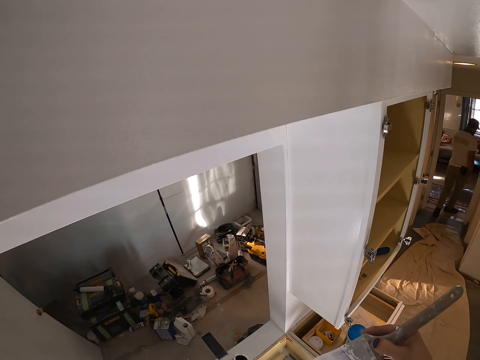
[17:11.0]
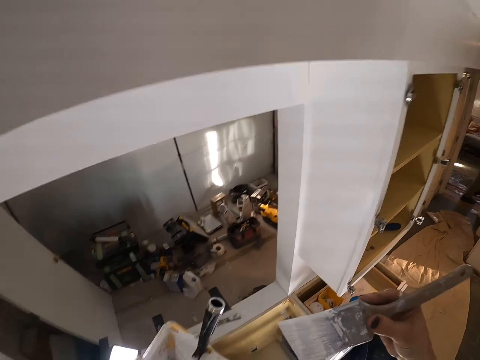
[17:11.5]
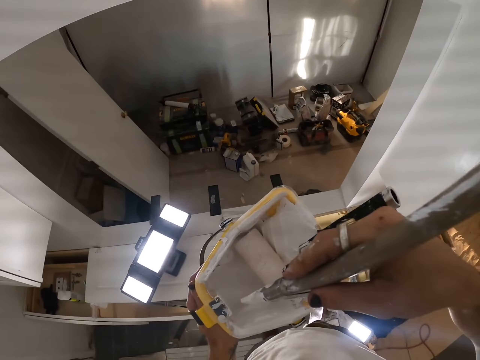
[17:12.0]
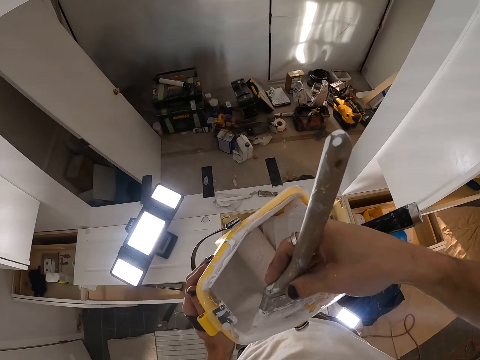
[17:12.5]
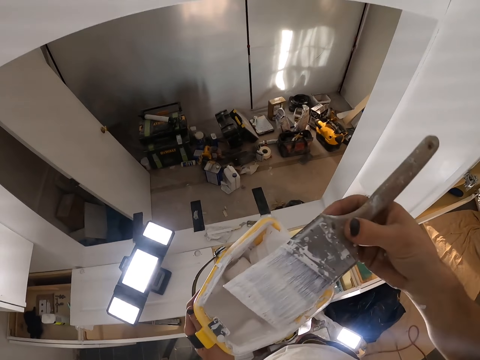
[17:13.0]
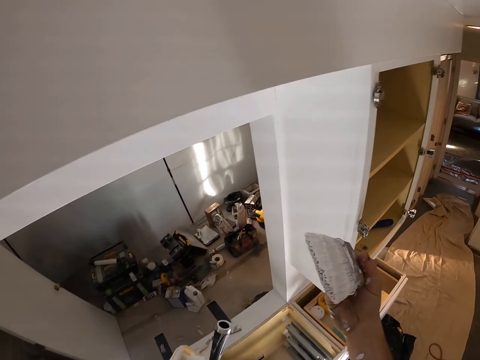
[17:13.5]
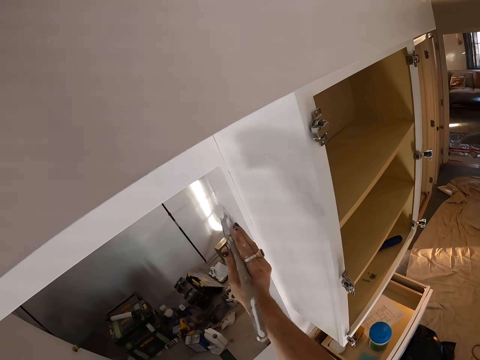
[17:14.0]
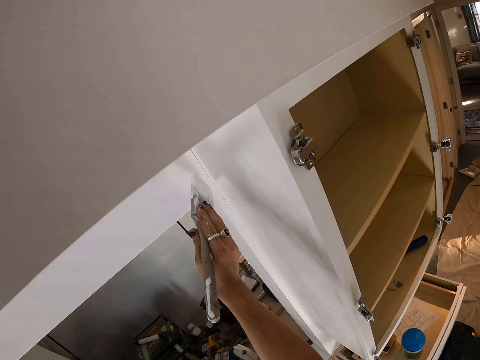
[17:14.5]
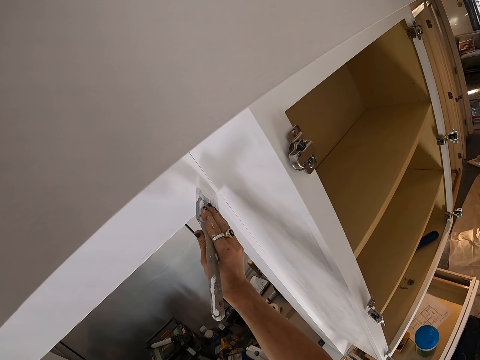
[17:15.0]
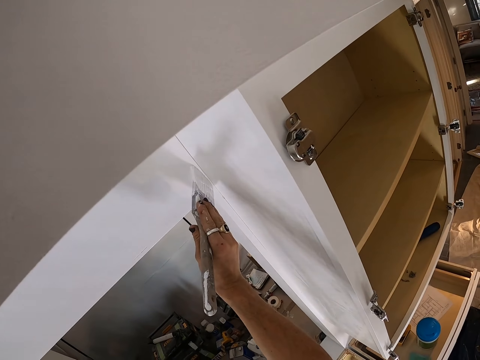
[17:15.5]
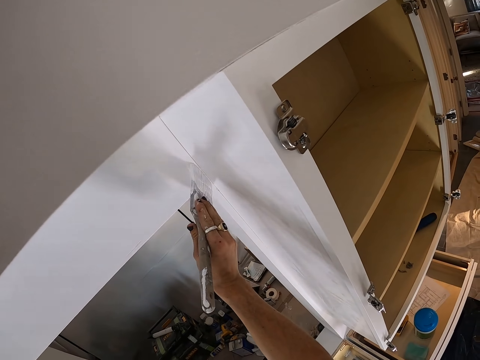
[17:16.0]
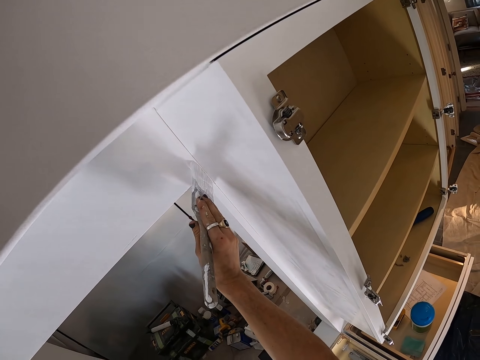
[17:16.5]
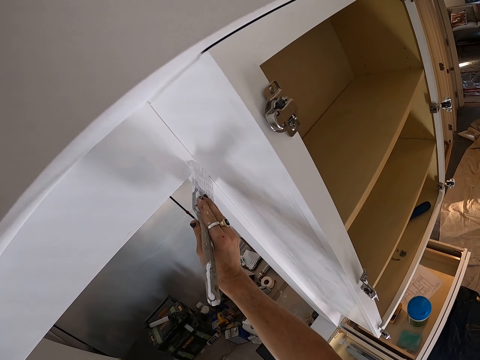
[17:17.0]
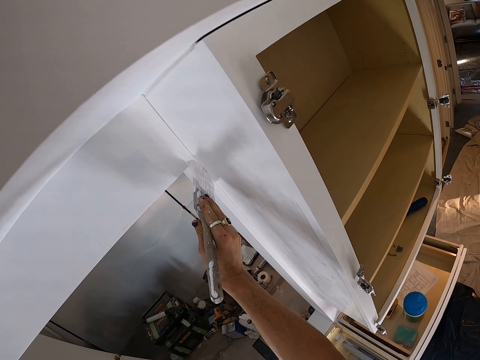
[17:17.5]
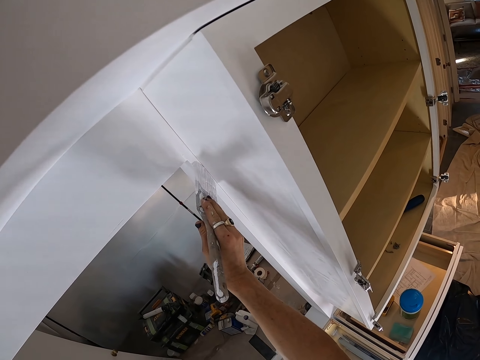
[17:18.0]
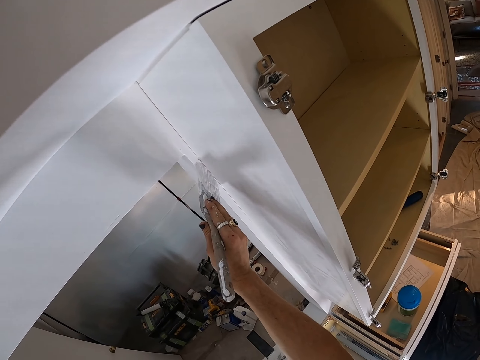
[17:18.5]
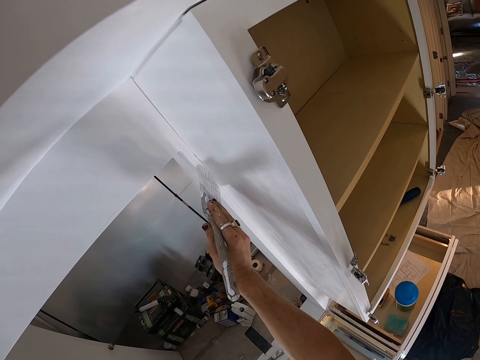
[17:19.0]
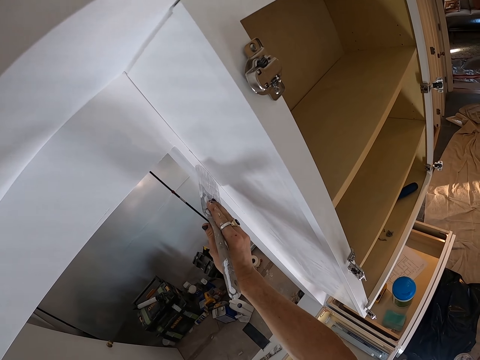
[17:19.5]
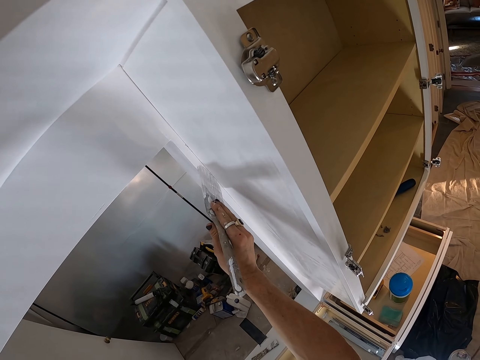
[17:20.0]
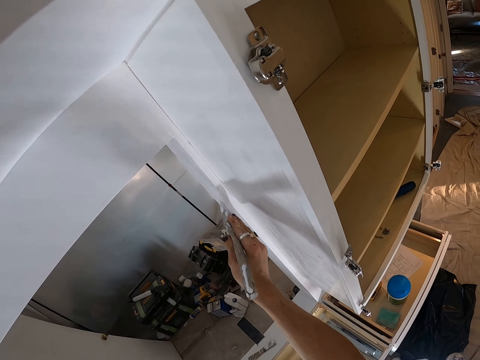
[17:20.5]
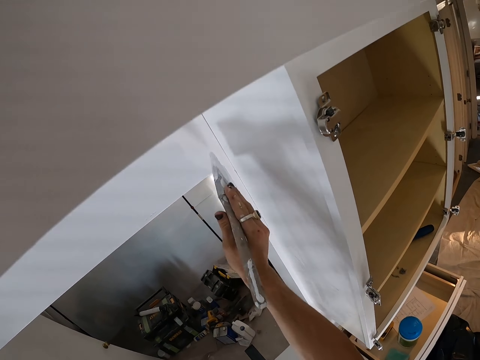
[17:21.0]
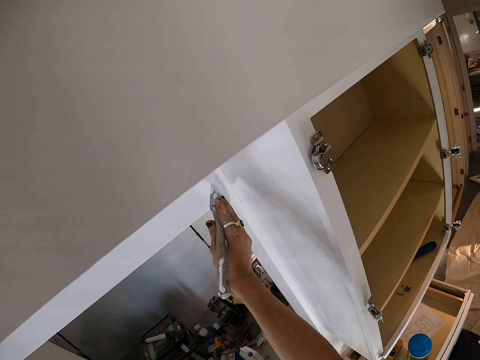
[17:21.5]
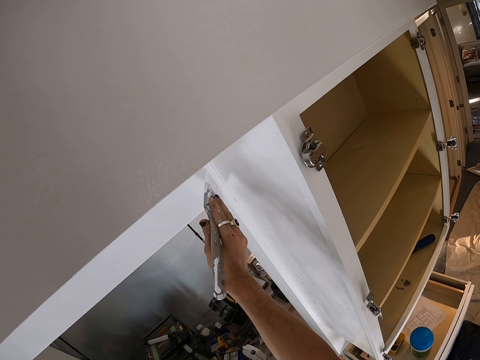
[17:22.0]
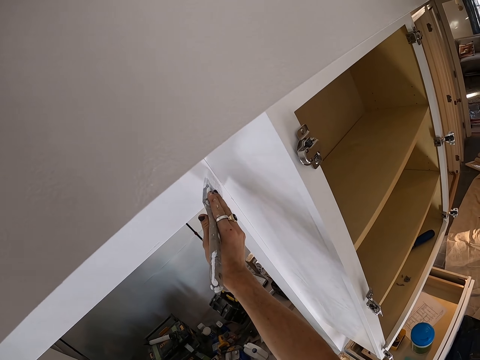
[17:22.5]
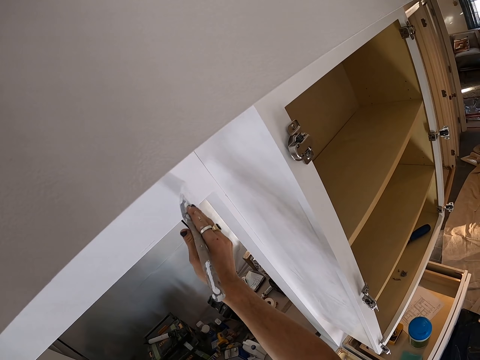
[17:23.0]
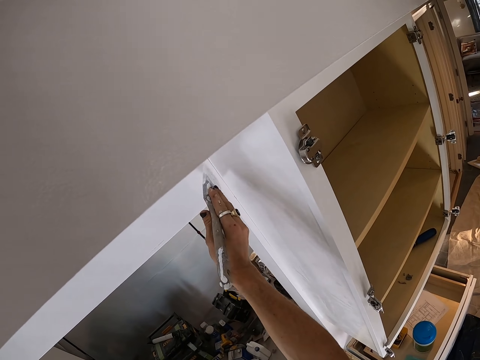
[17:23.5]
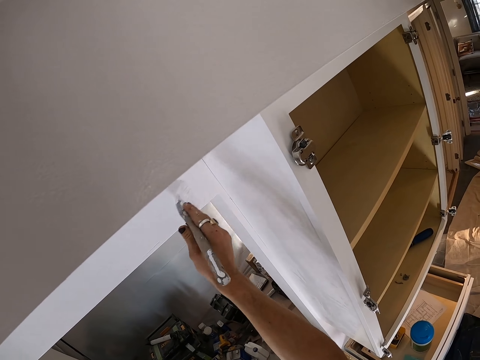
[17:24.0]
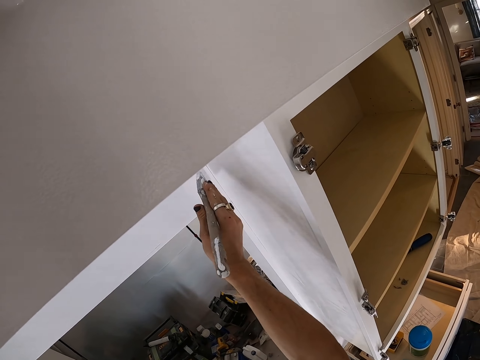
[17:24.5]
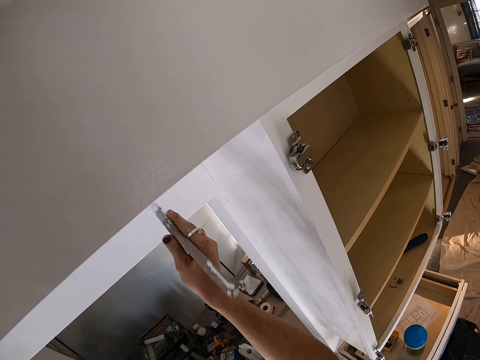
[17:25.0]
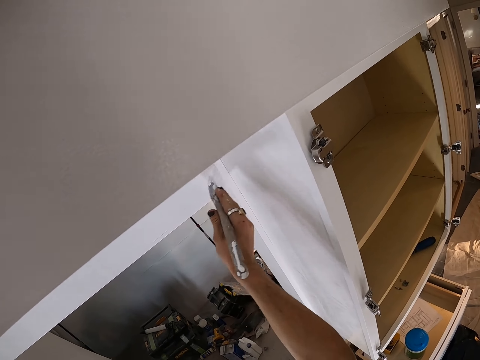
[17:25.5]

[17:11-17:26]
The camera wearer scoops paint from the paint tin. They paint the wall with a brush.

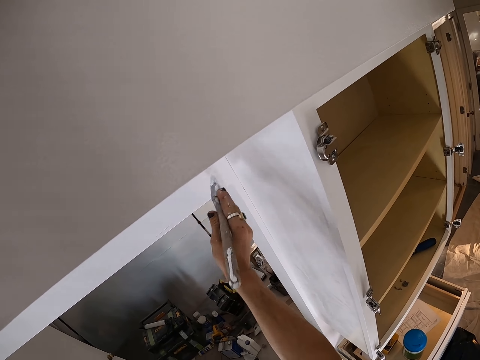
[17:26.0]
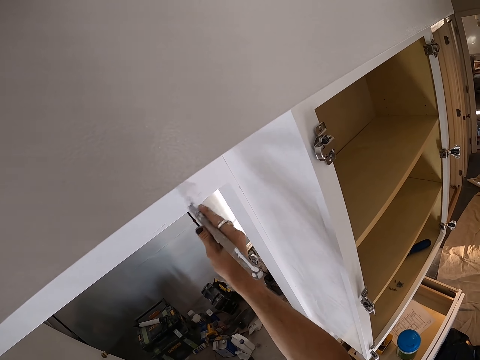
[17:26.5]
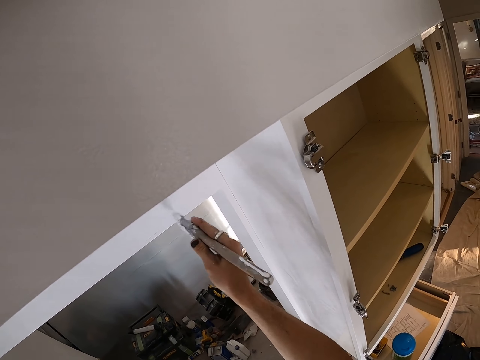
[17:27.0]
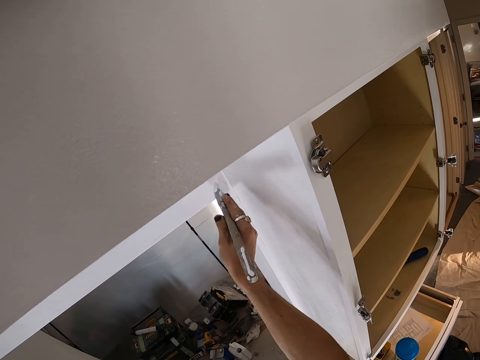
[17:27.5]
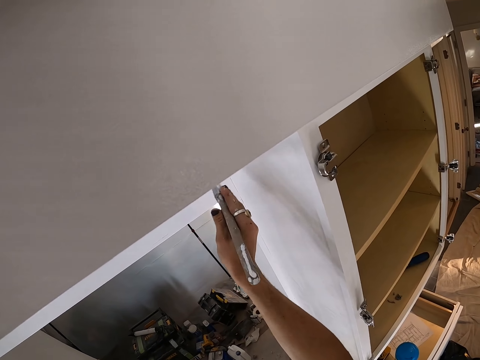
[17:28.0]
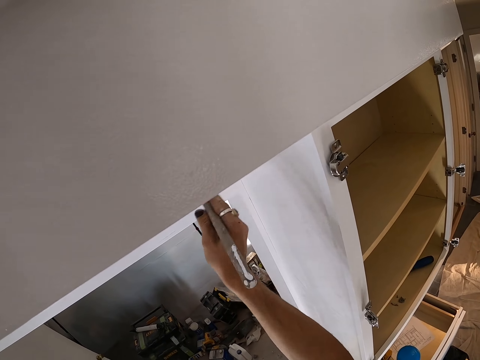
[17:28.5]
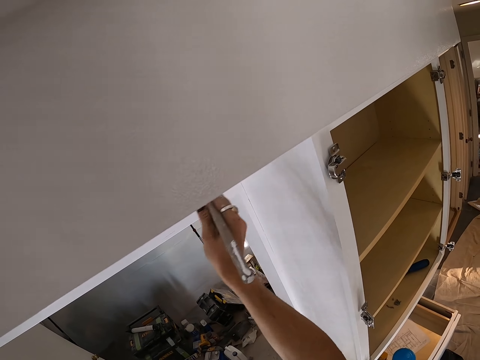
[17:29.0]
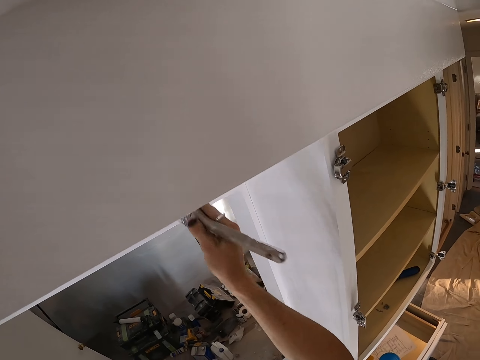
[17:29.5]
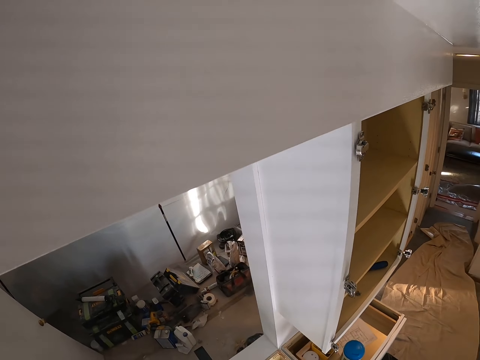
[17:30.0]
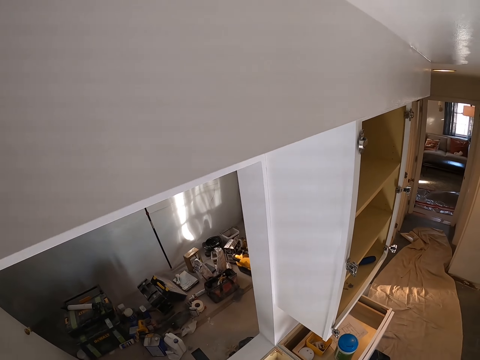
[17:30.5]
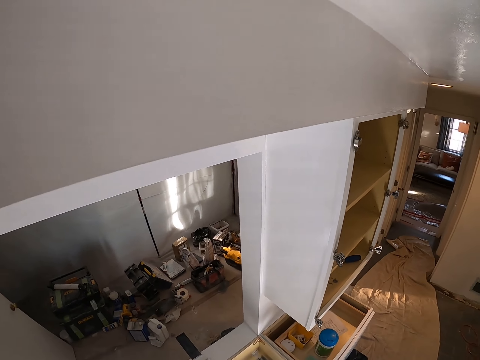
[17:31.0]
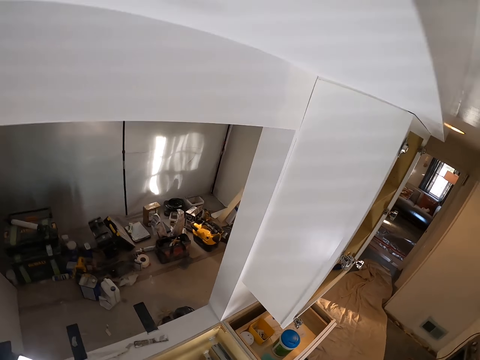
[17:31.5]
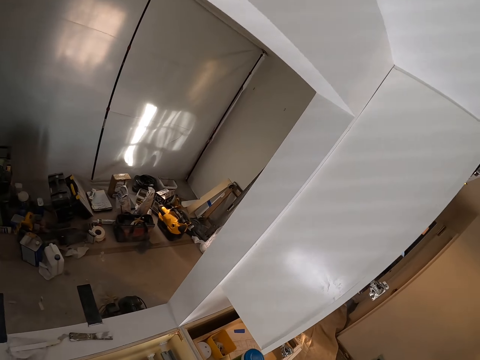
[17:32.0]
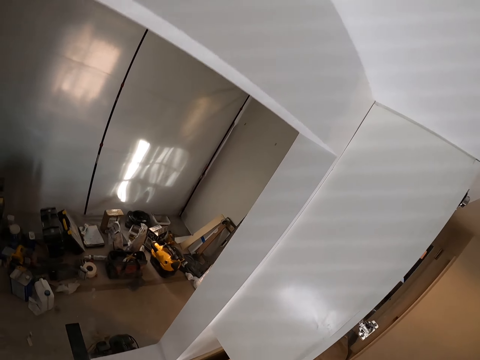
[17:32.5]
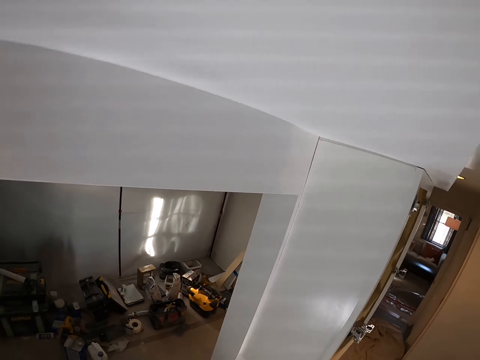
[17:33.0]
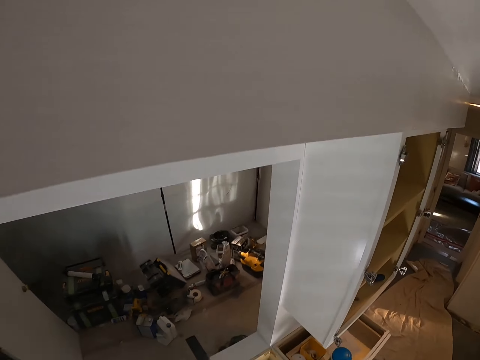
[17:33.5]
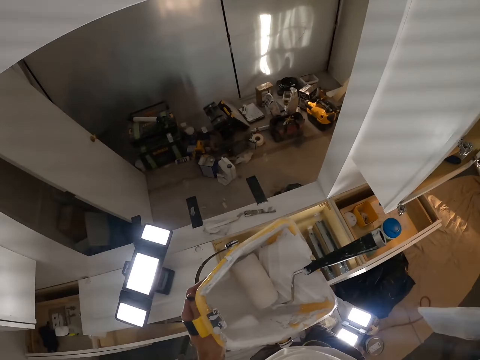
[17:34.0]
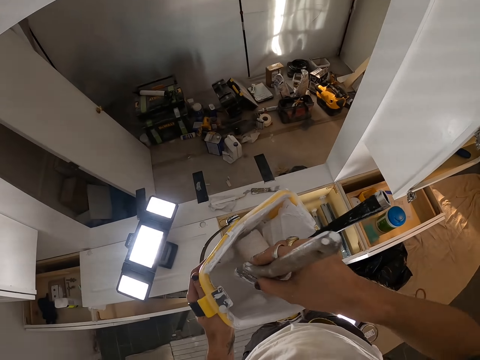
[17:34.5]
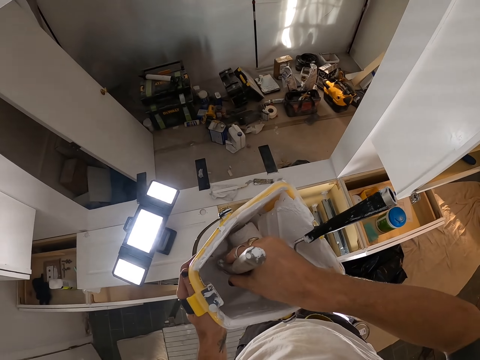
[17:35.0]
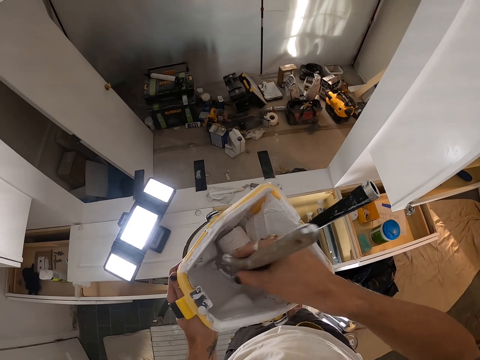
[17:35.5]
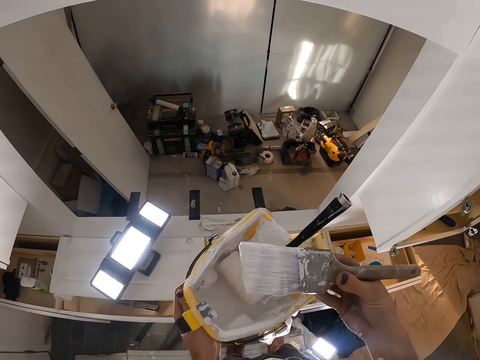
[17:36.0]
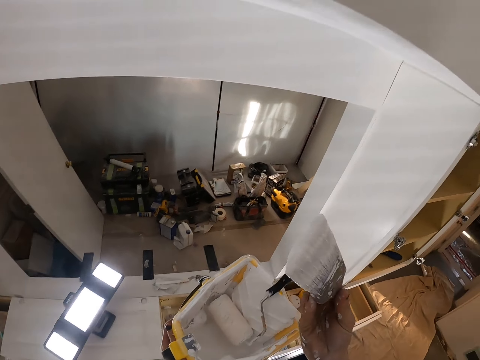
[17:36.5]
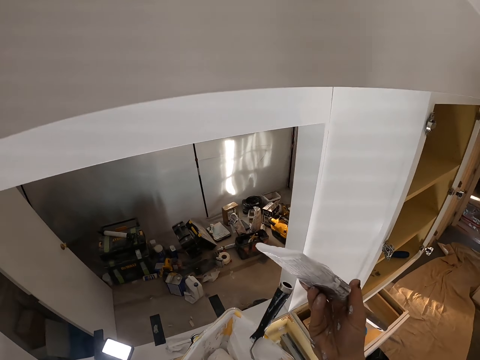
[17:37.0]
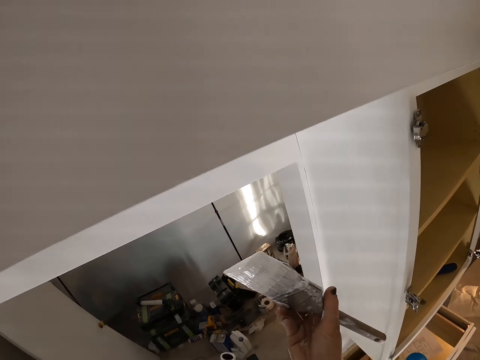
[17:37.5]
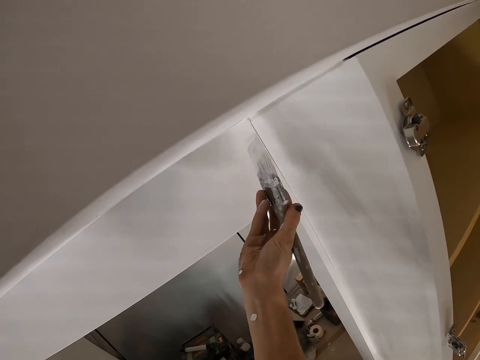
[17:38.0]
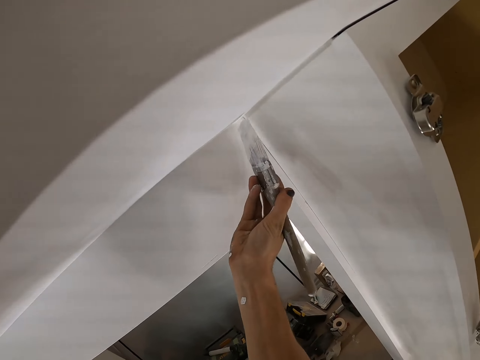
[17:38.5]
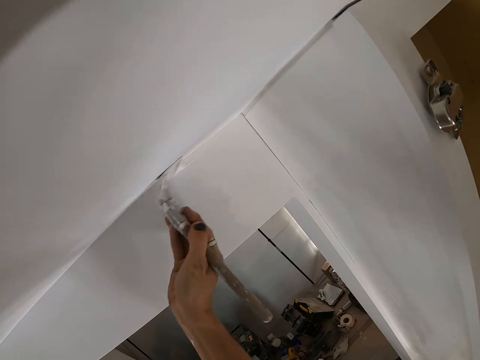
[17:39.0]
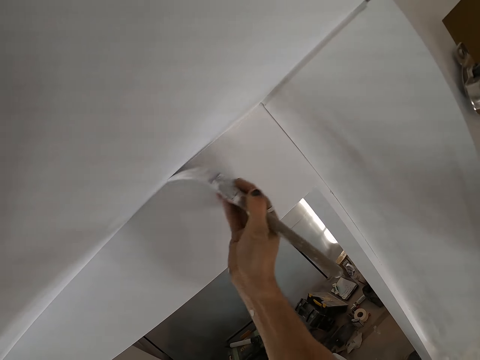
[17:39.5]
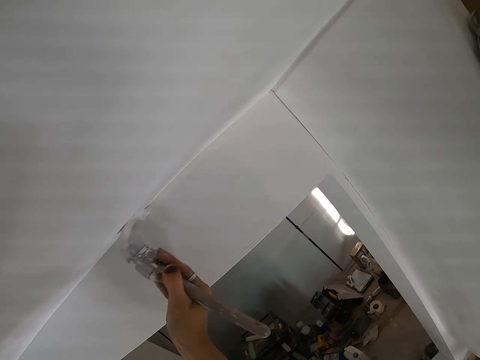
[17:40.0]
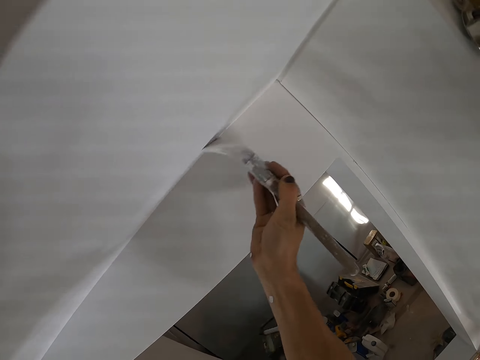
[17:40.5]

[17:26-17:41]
The camera wearer scoops paint from the paint tin. They paint the wall with a brush.
